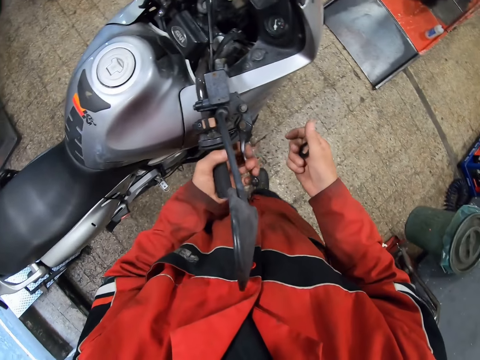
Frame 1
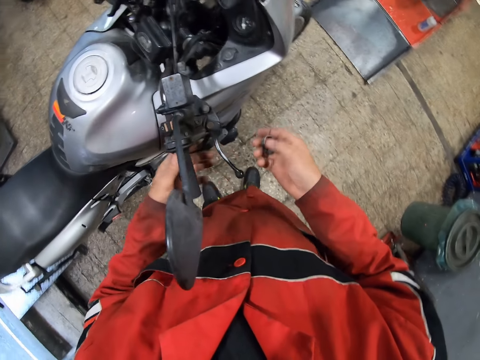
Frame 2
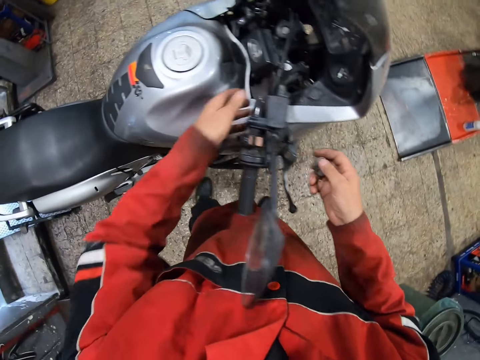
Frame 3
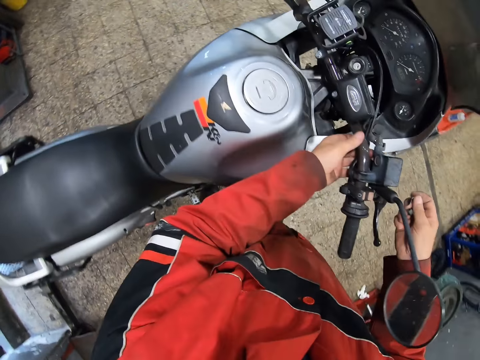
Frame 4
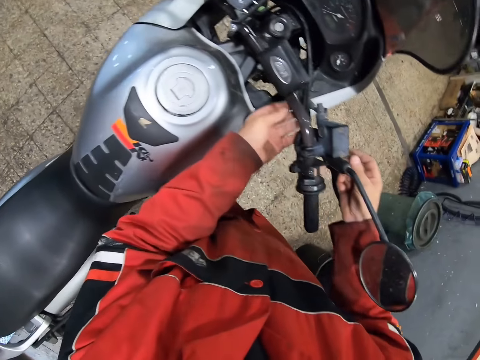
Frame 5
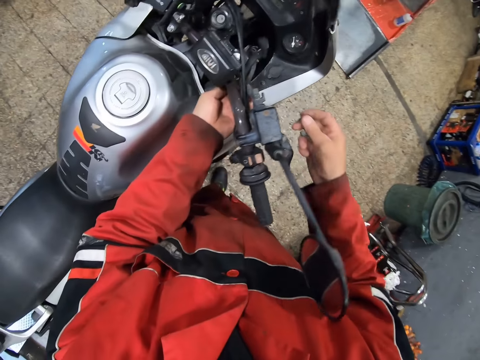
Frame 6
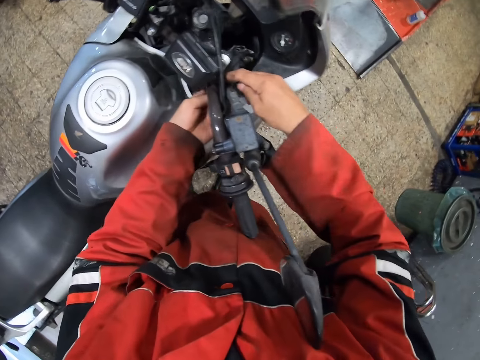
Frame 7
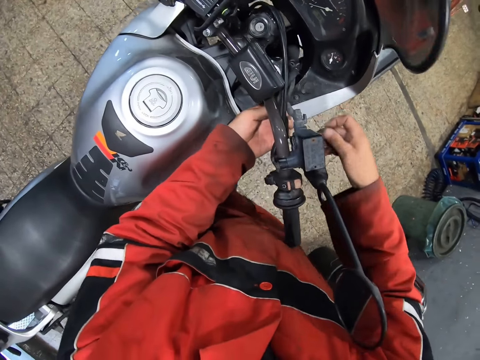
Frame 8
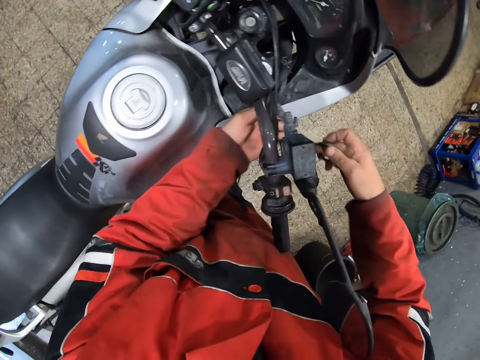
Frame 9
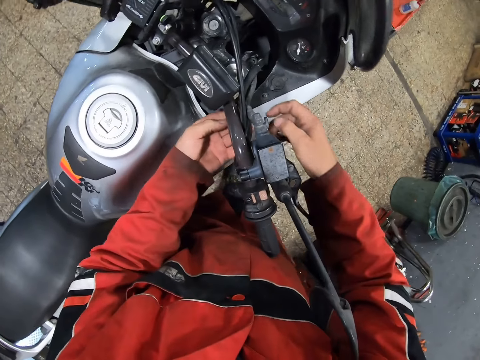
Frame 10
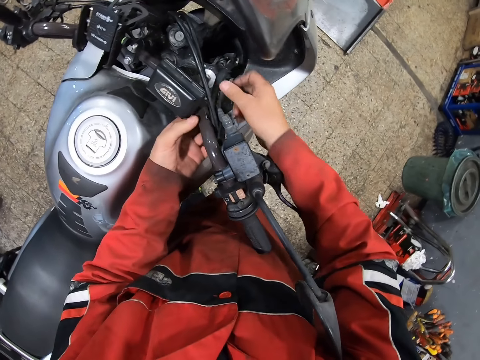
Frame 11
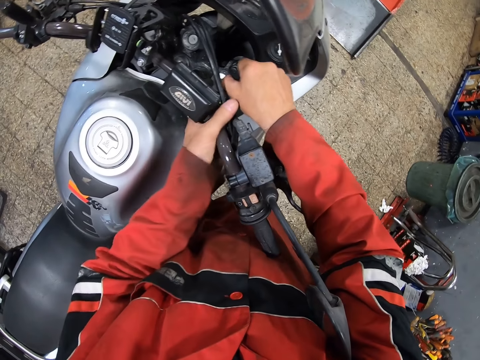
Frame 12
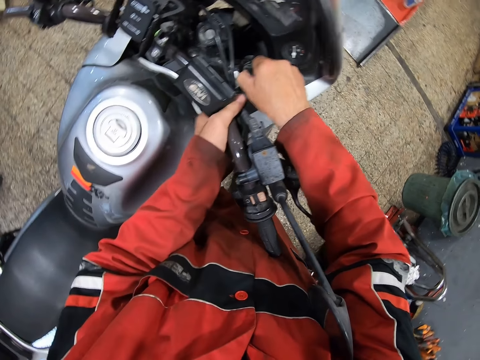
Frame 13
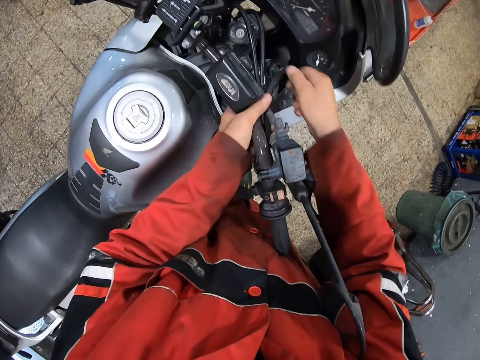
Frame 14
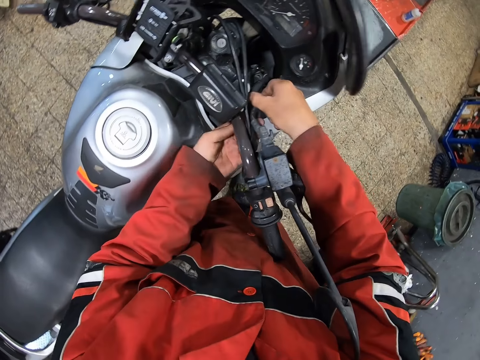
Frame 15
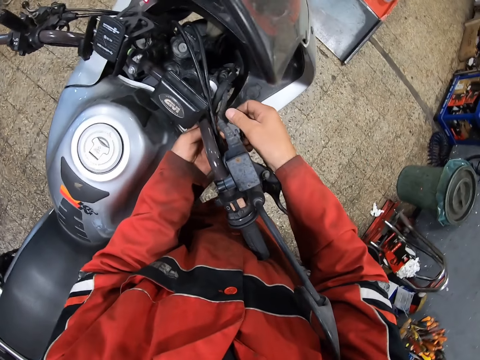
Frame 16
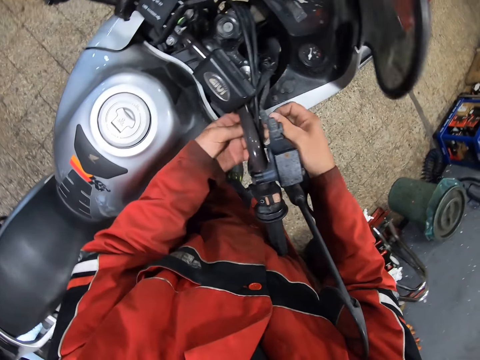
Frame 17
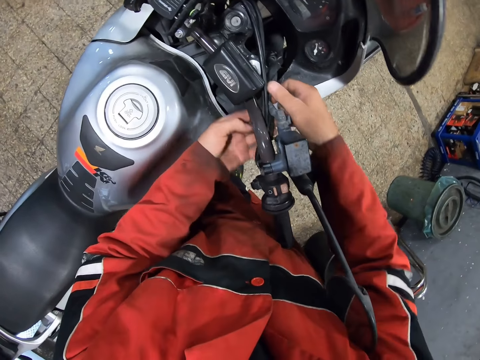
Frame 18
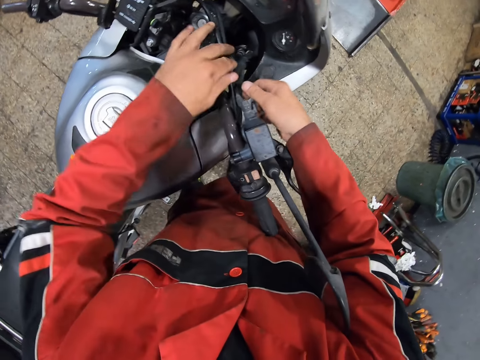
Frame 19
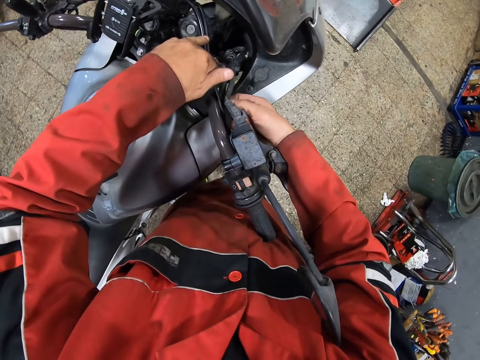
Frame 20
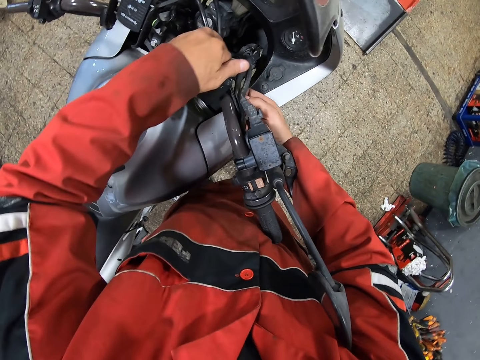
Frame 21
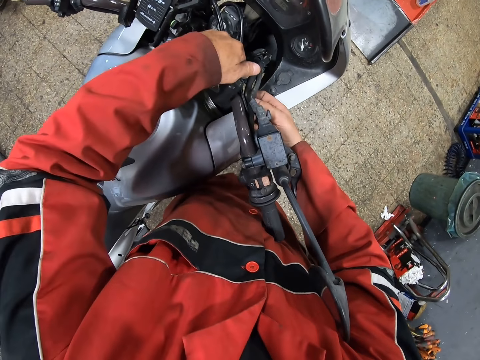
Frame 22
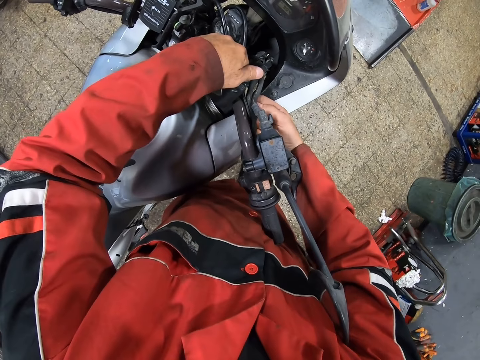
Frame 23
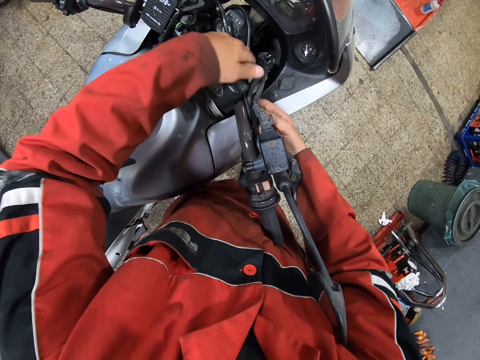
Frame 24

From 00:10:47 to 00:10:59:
The camera wearer touches the wind brakes. They touch the motorcycle.

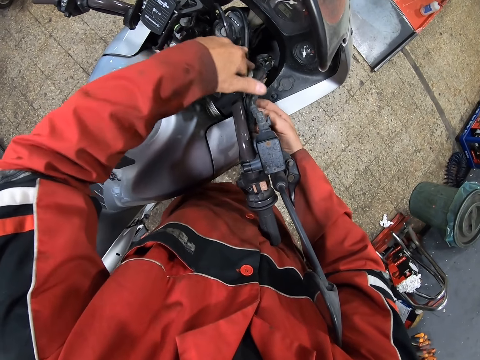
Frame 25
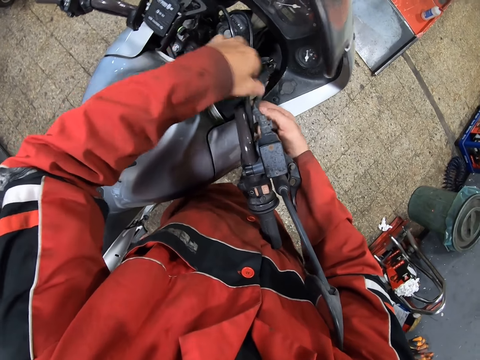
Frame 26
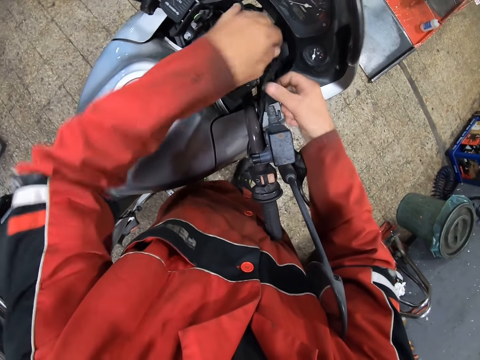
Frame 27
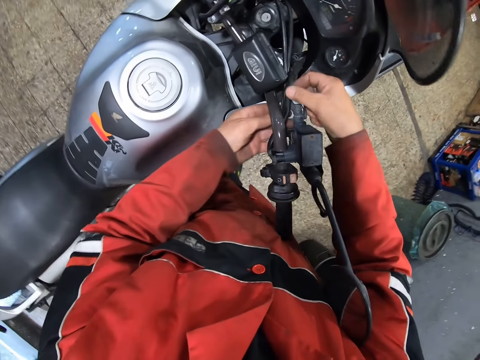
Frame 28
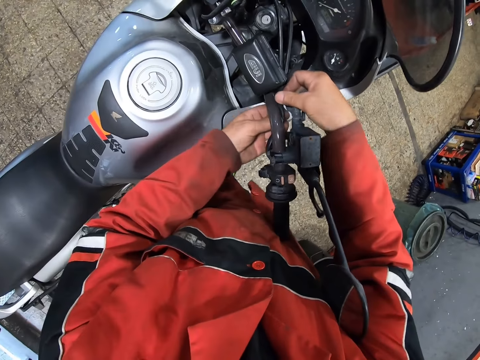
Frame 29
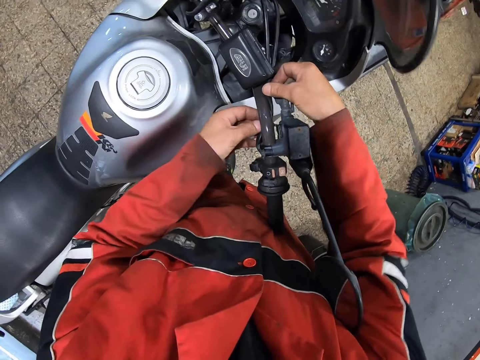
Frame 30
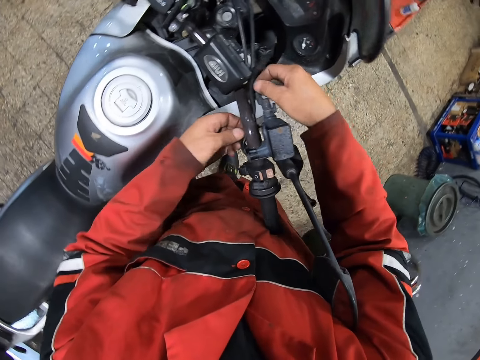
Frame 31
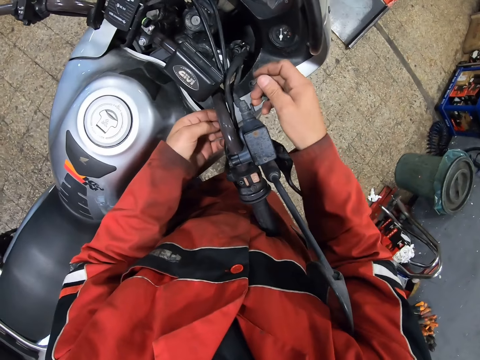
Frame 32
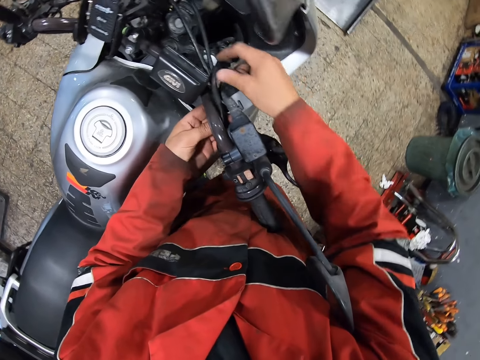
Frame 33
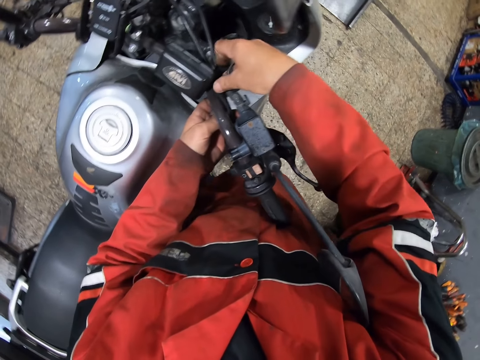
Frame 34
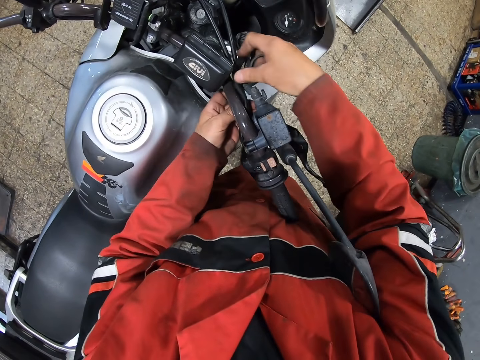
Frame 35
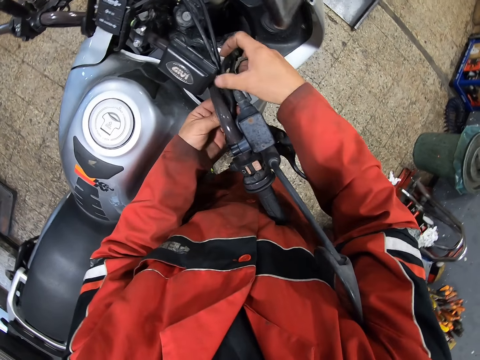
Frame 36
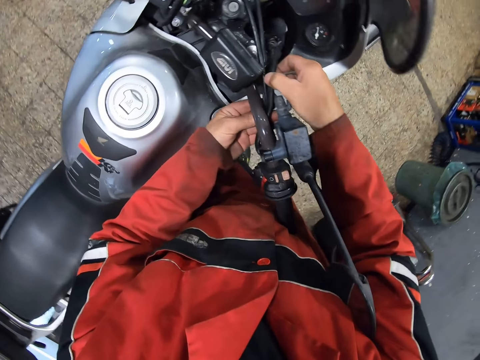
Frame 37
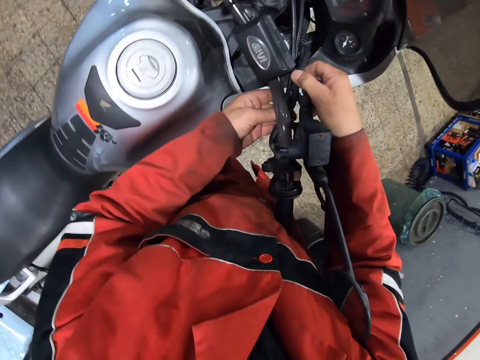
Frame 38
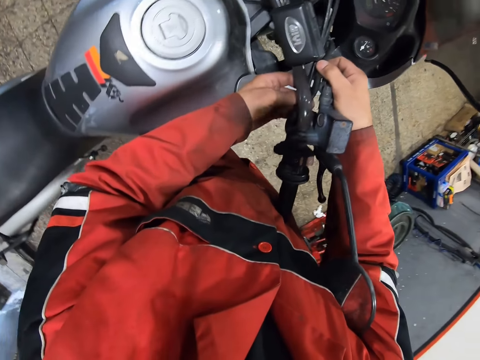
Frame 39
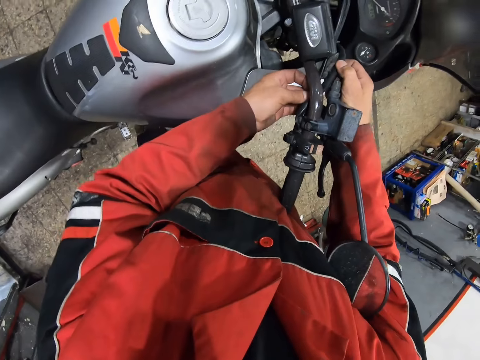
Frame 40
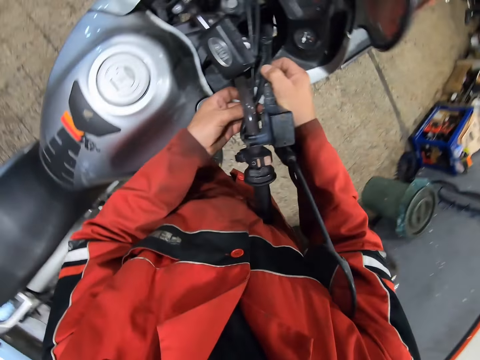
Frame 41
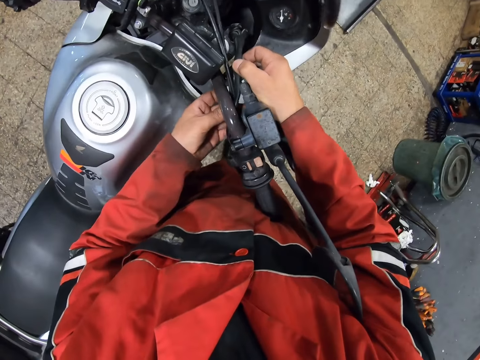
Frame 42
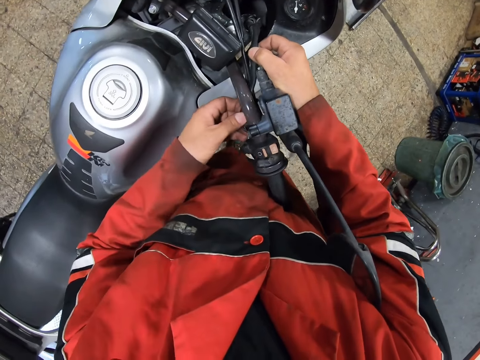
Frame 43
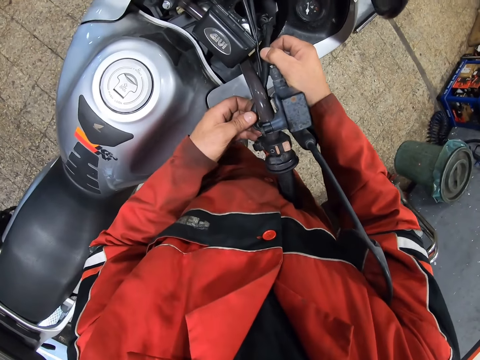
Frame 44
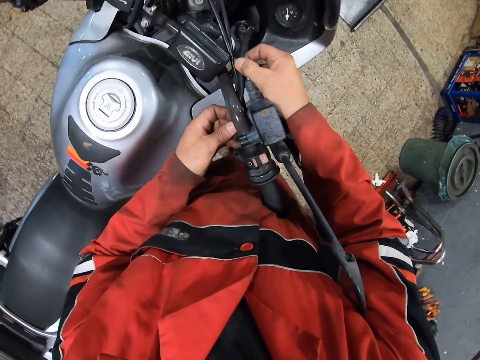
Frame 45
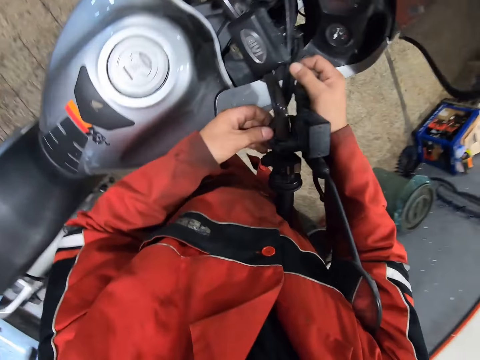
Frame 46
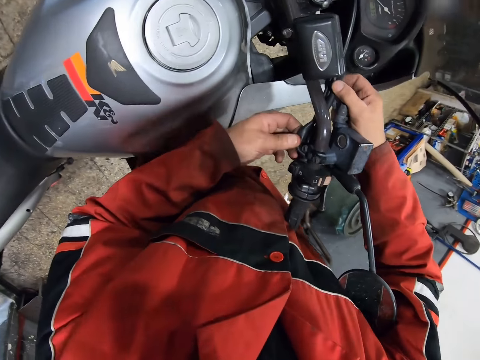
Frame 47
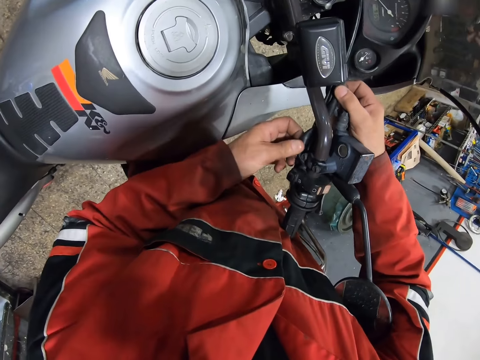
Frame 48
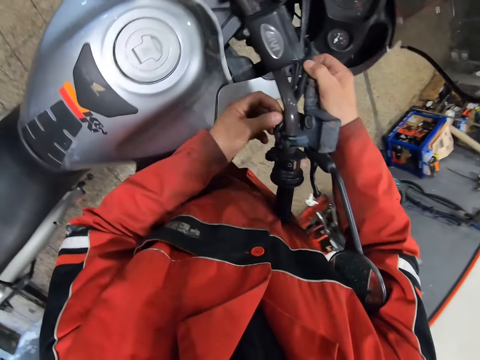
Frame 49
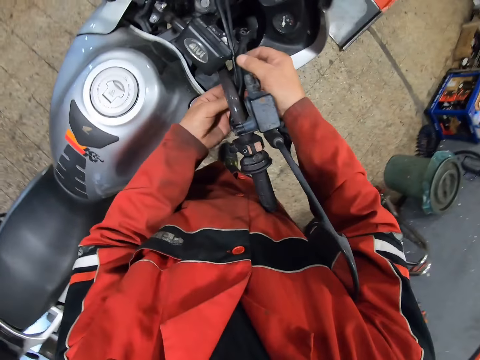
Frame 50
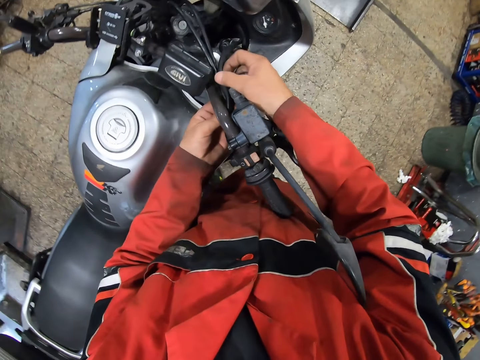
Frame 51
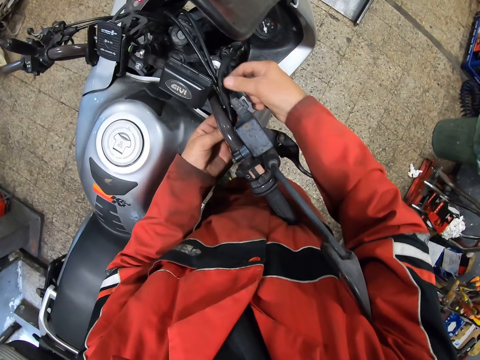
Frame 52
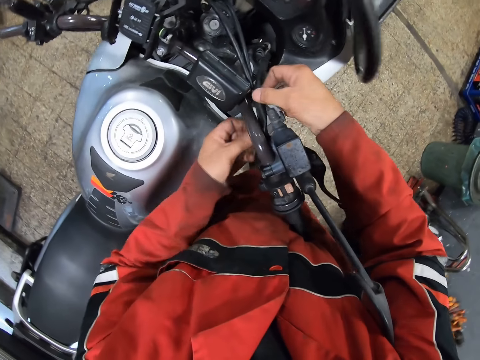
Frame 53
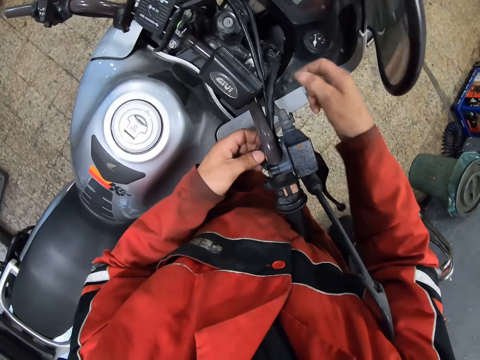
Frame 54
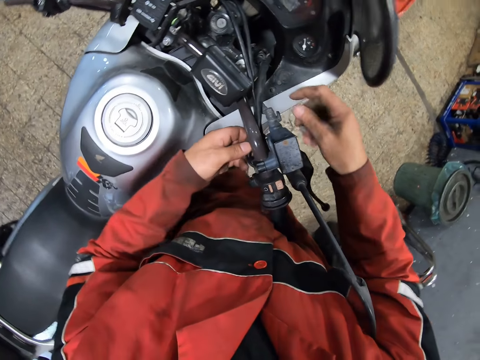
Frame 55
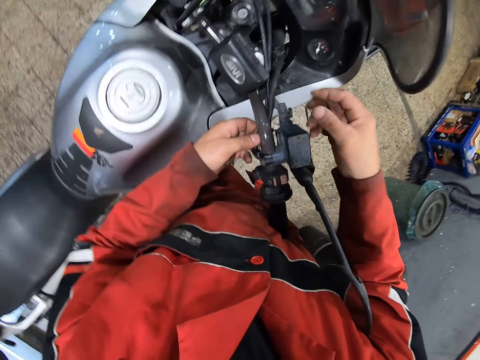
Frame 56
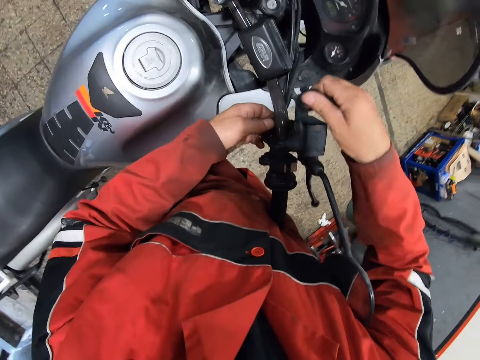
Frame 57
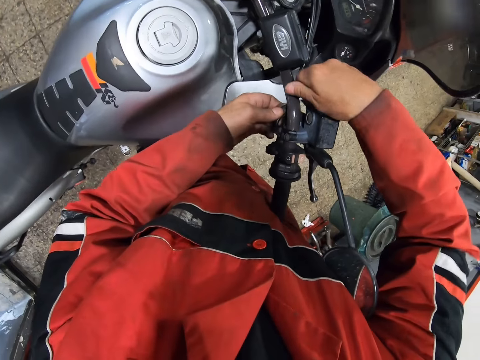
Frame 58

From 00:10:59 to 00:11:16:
The camera wearer moves the hand. They embed the motorcycle handle with both hands. They touch the motorcycle. They move the hands.
